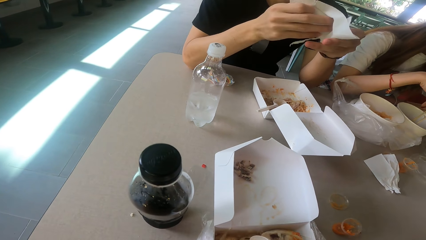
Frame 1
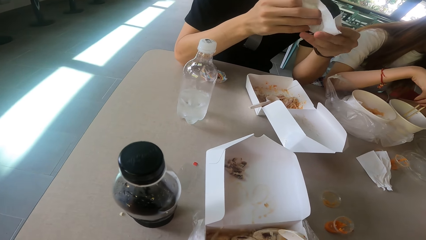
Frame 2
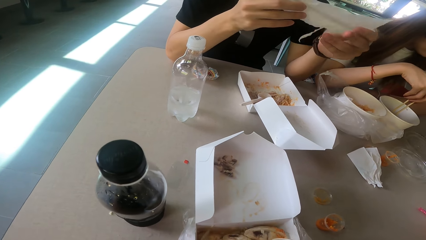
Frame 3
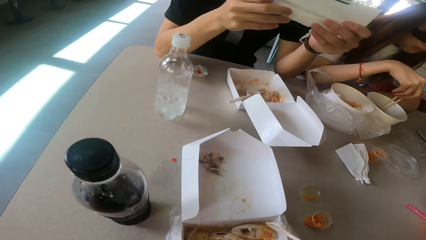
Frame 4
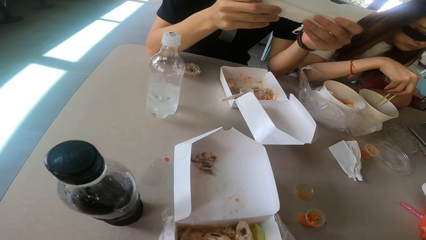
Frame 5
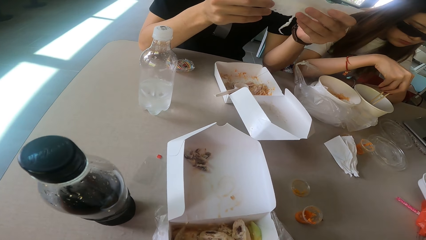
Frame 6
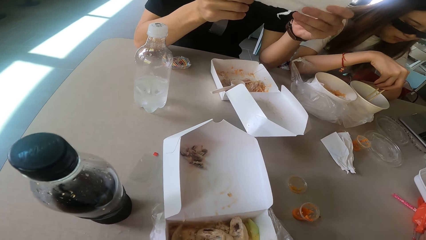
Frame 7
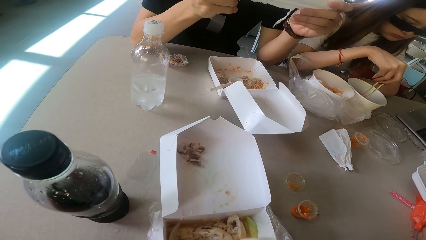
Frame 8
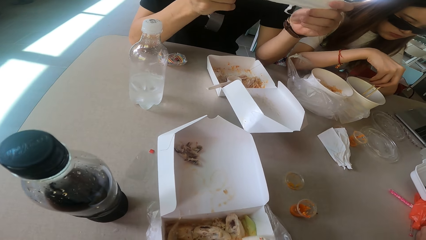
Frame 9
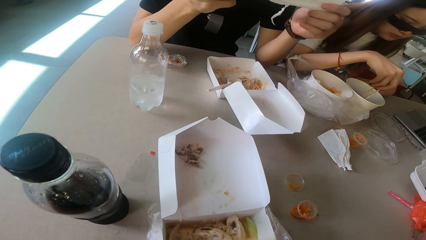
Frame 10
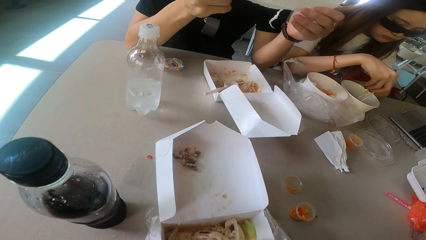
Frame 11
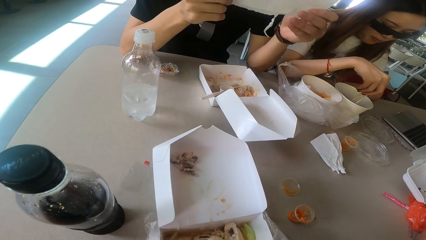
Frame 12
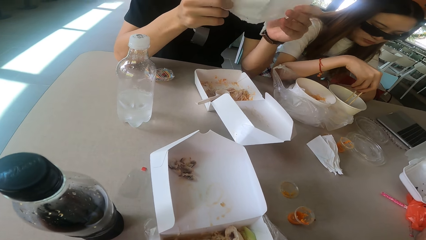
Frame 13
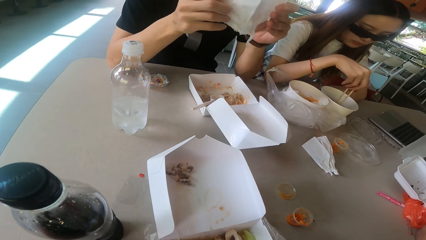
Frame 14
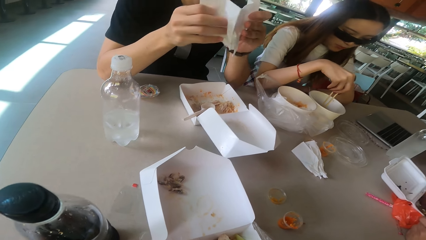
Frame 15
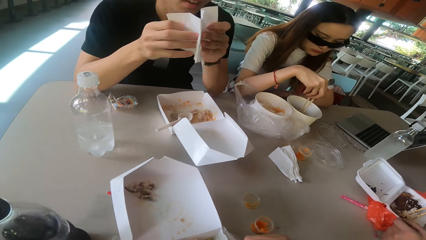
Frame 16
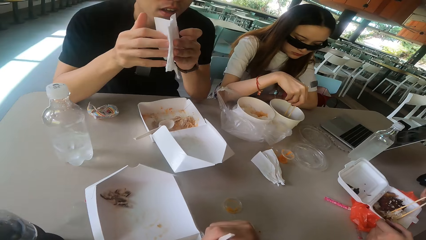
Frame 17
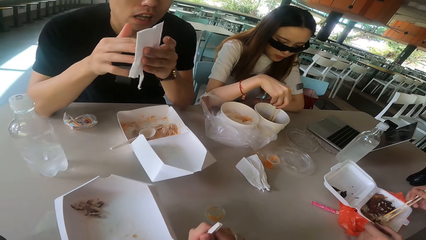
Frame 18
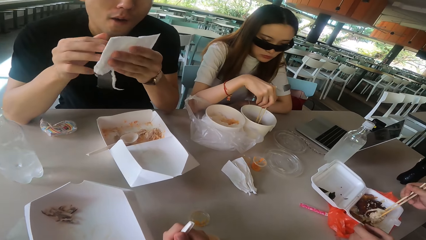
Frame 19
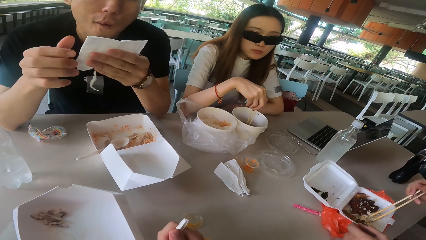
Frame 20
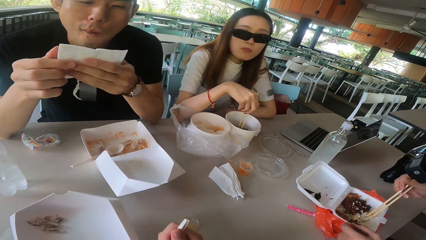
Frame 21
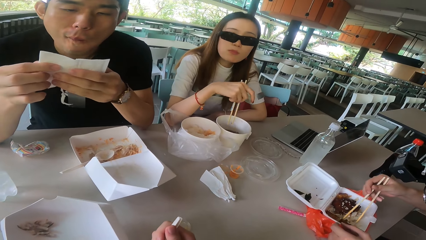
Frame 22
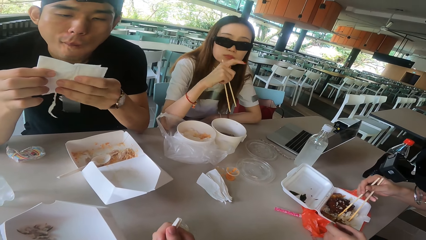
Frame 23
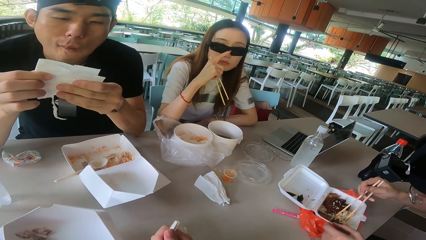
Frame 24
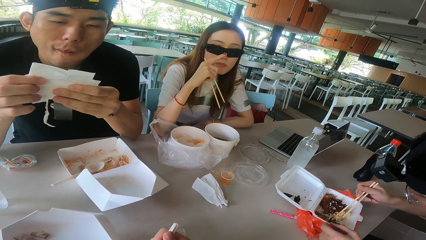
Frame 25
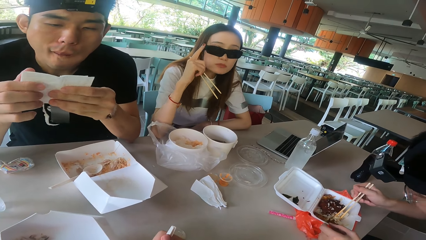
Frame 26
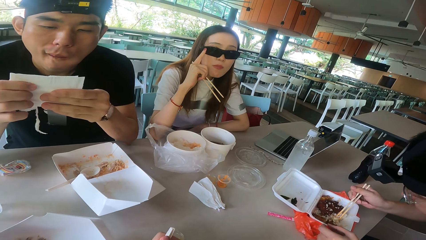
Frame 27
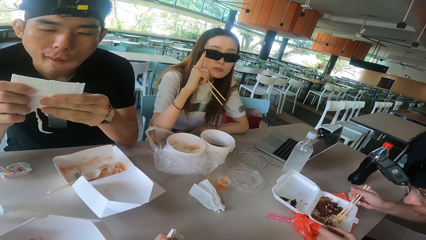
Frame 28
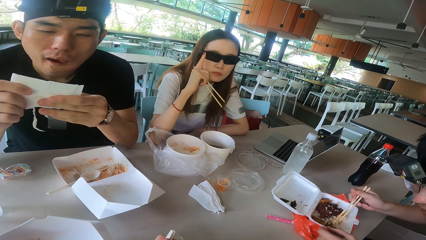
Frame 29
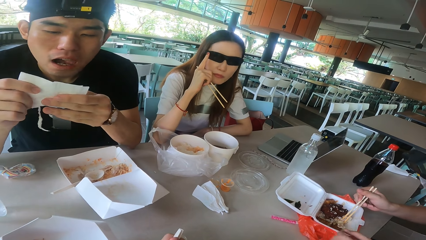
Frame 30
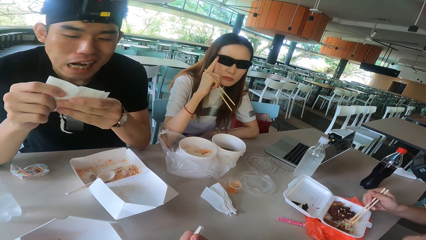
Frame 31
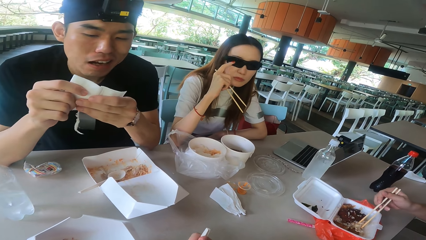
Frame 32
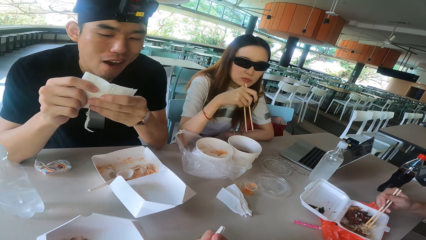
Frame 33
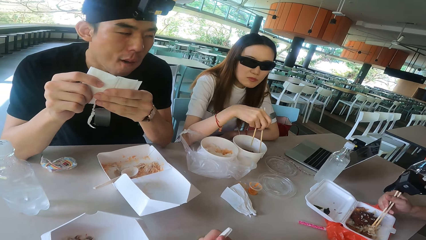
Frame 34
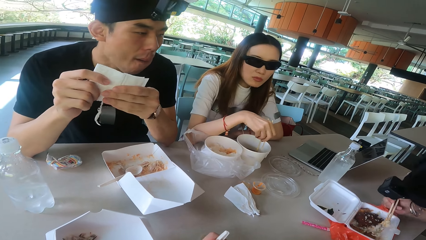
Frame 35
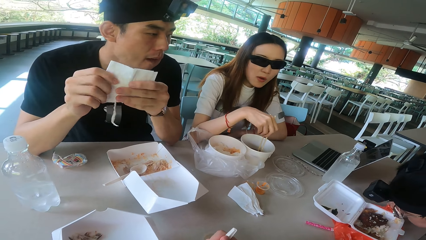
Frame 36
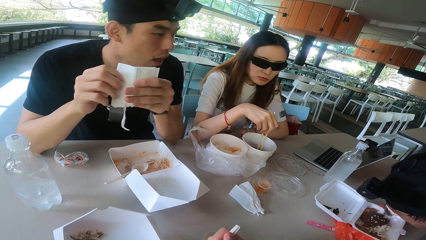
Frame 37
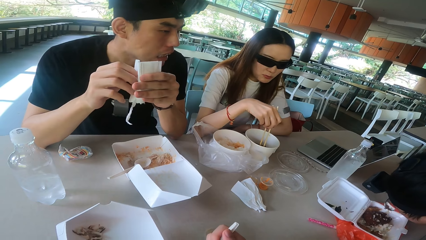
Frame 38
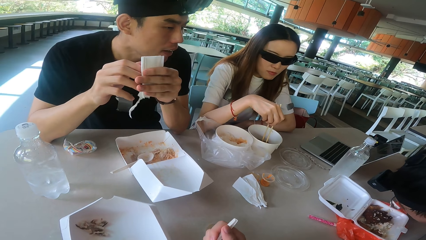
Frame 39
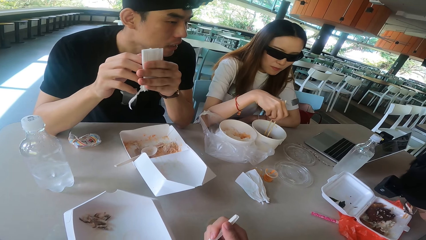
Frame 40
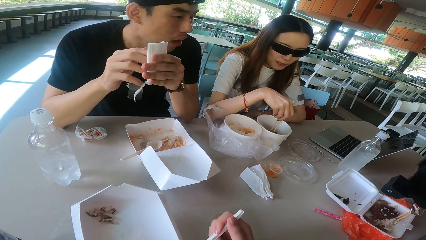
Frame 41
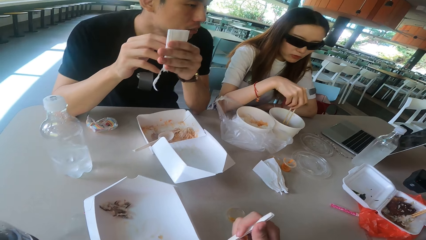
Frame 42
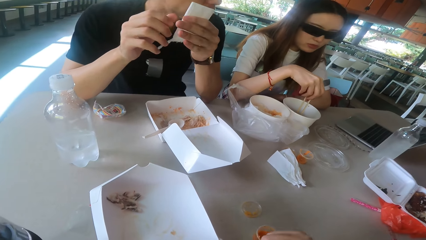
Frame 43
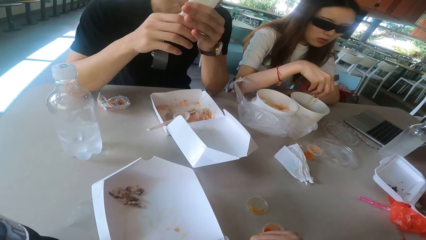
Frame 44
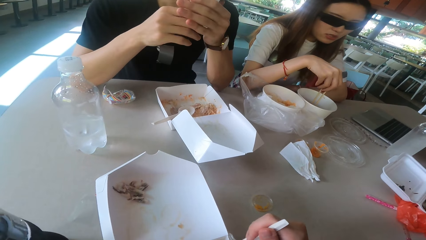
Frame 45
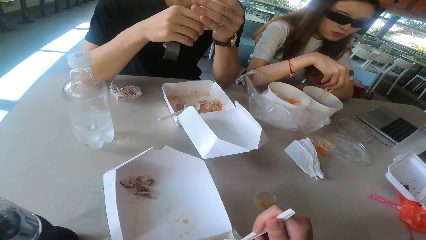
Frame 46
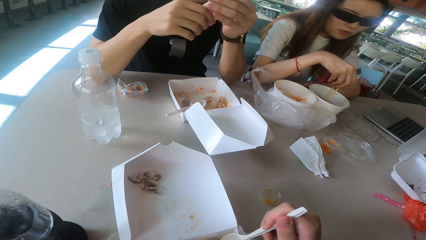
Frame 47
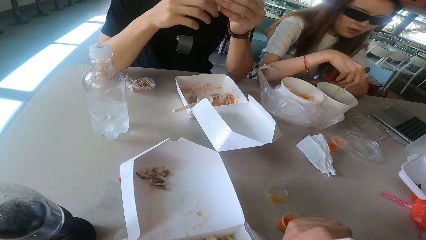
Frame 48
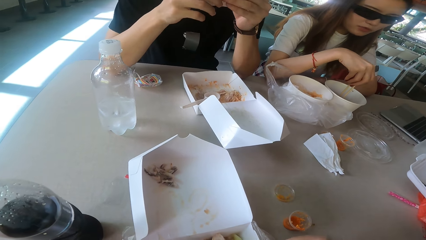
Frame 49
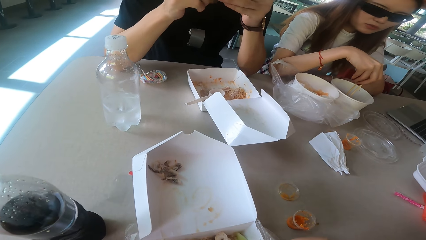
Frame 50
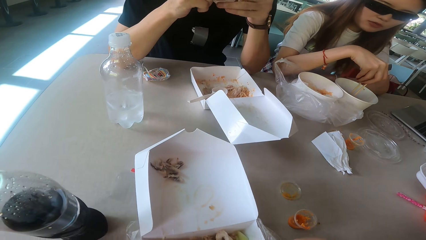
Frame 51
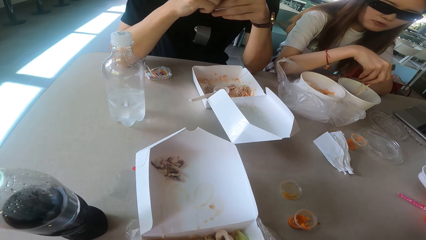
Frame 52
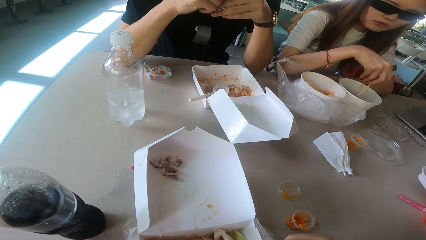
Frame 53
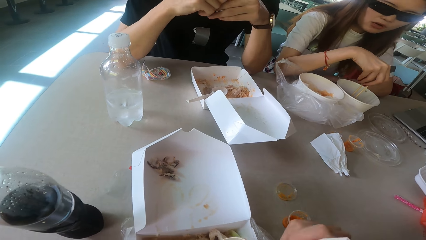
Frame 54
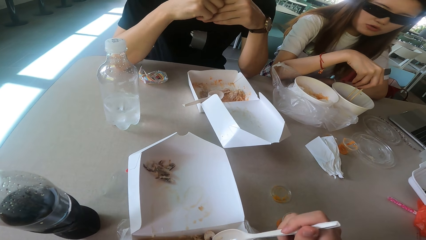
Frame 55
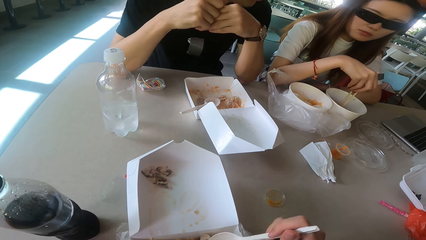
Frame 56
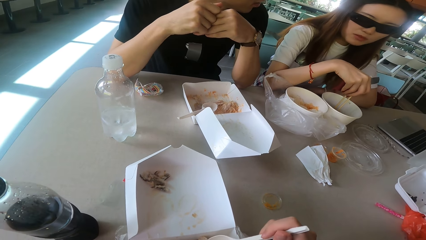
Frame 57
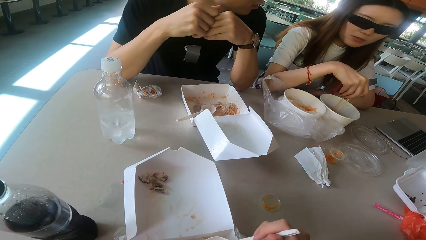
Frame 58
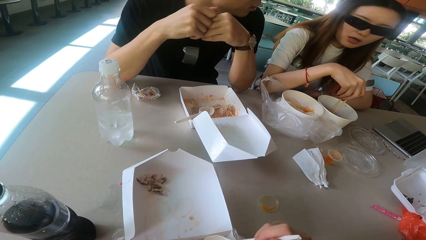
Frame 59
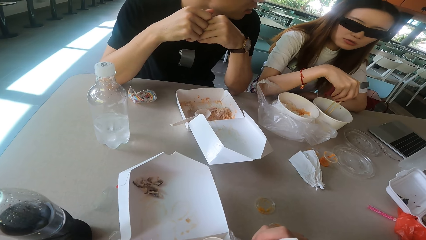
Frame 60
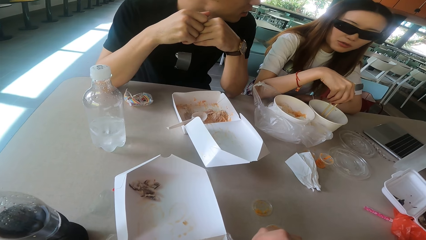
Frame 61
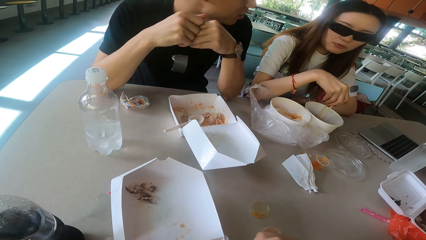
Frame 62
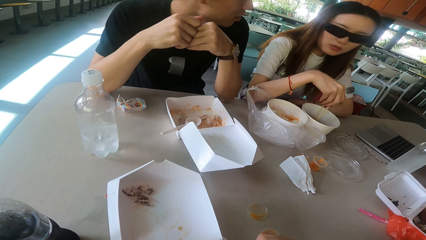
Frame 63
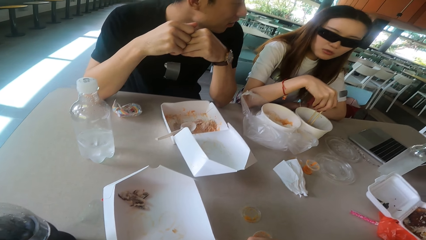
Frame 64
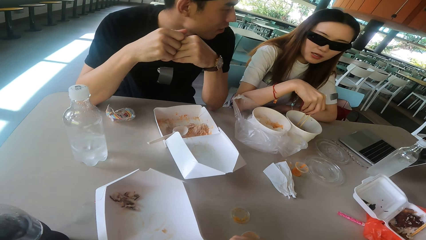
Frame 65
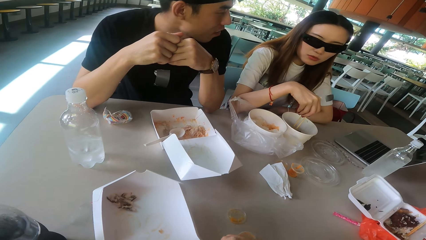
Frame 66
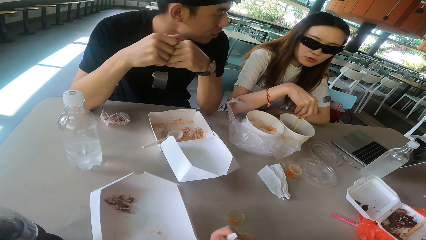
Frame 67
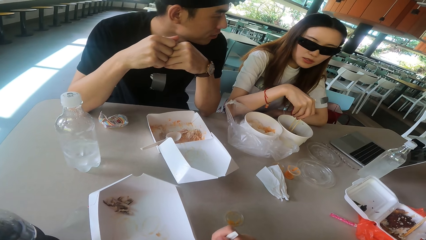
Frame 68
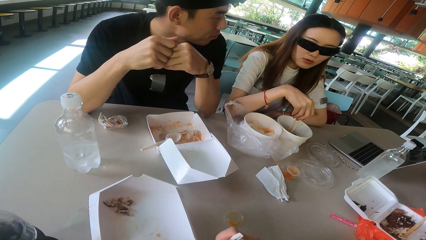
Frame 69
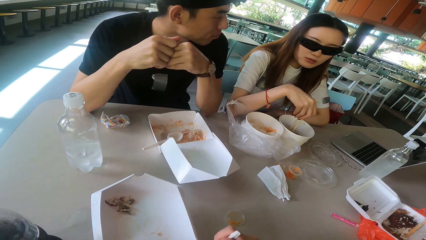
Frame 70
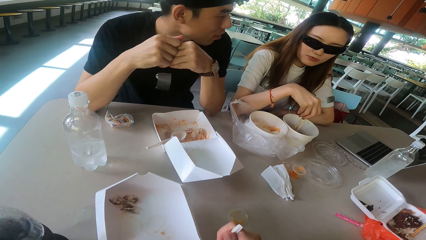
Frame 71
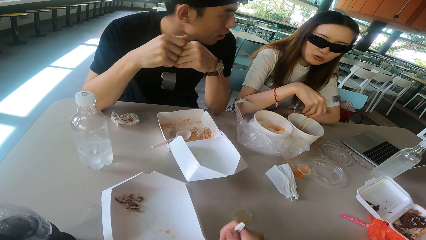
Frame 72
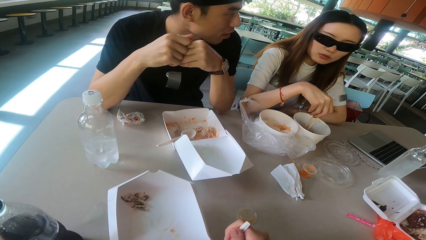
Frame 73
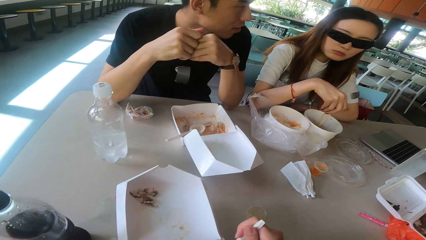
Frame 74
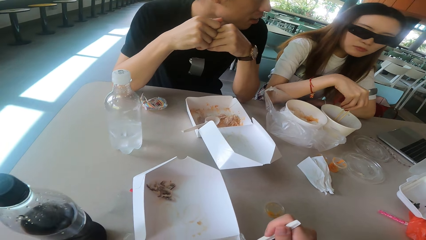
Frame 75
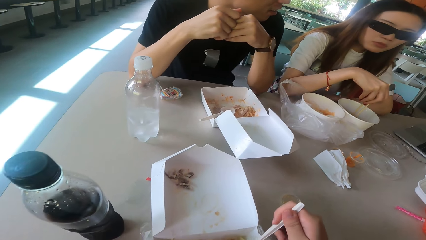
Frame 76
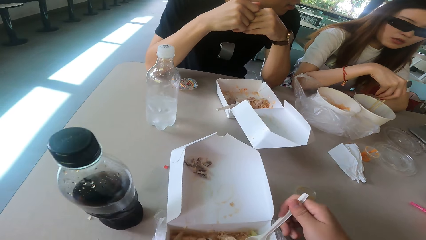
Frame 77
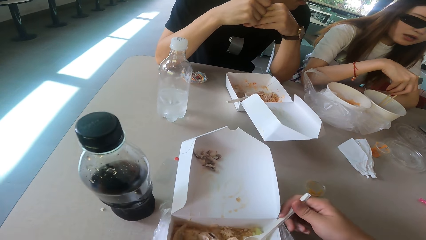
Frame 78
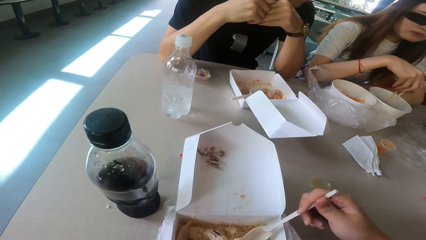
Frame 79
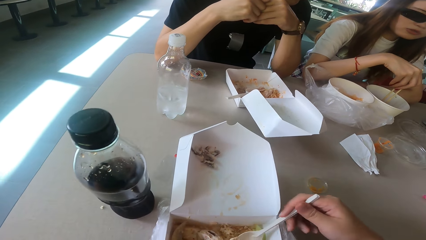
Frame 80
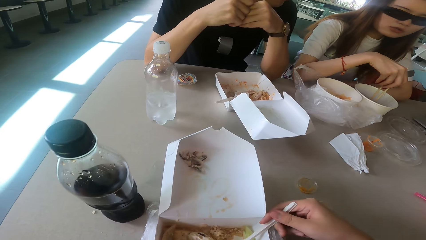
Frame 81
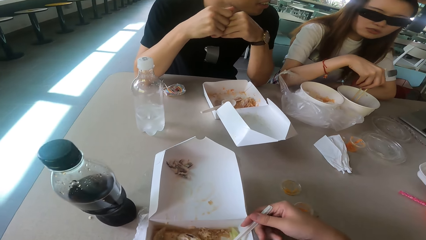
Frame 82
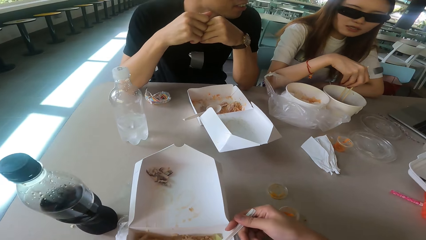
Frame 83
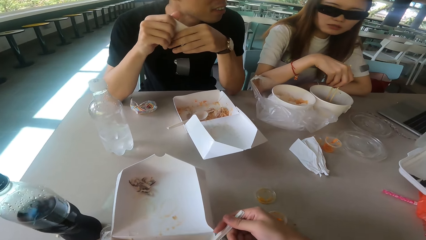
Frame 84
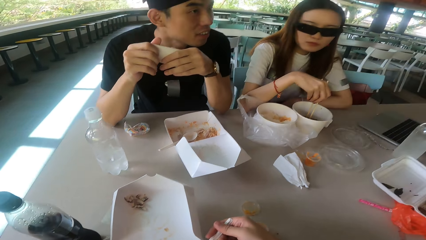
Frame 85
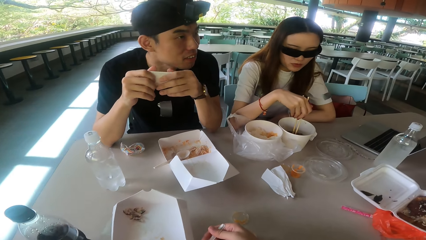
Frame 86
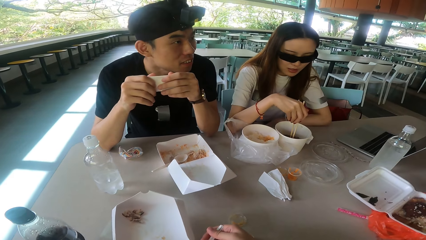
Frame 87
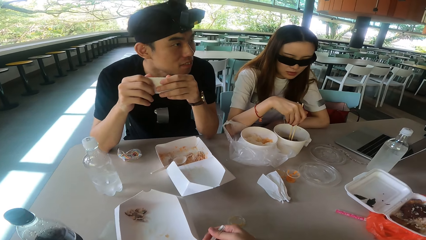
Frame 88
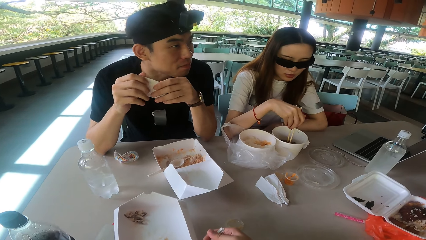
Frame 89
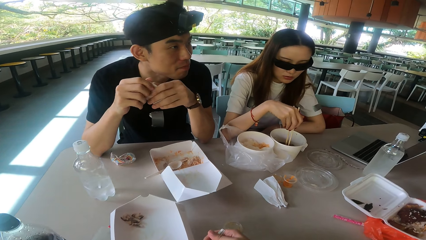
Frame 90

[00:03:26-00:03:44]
A man talks. The camera wearer talks to the others on the table. Another man talks. The camera wearer scoops the food. They eat the food with a spoon. A woman talks. The camera wearer scoops the food.
